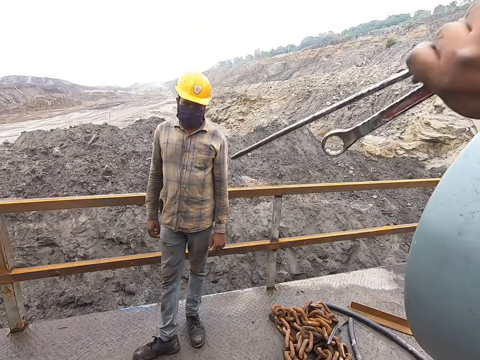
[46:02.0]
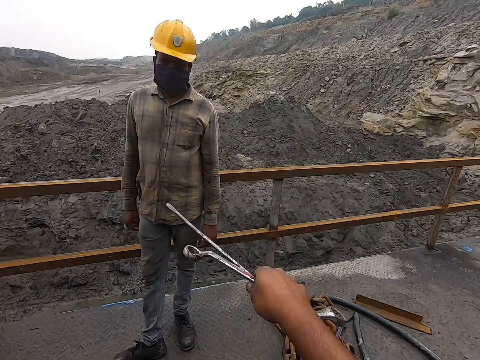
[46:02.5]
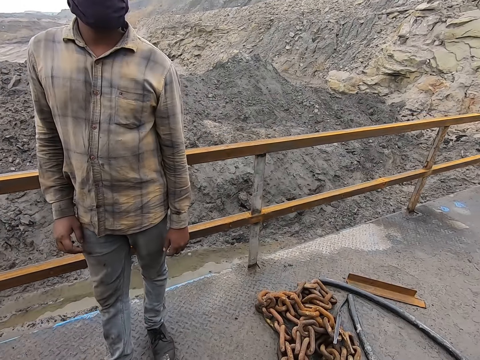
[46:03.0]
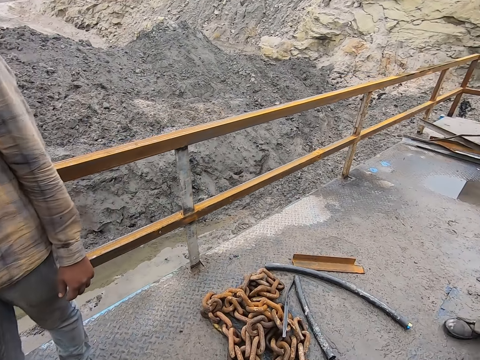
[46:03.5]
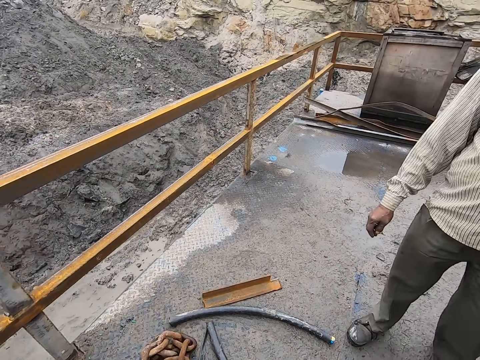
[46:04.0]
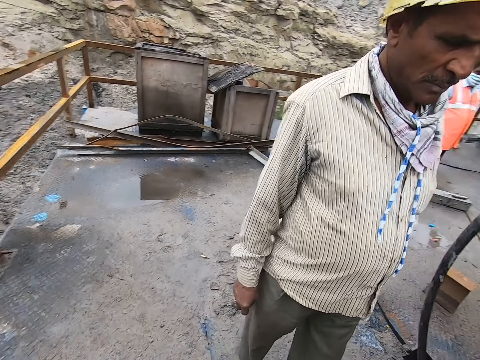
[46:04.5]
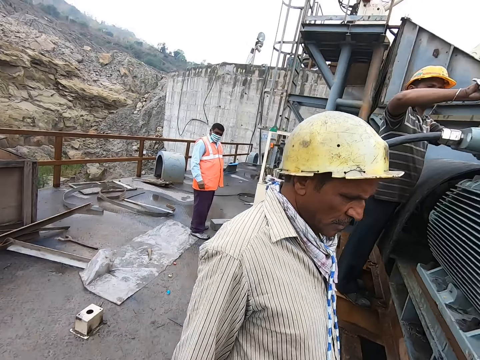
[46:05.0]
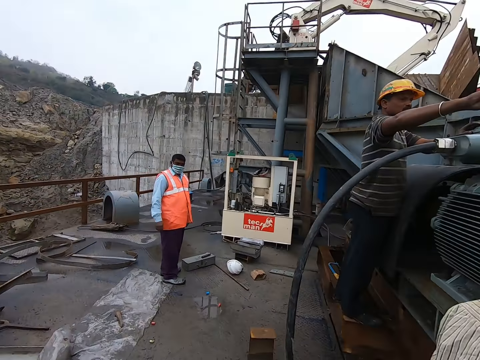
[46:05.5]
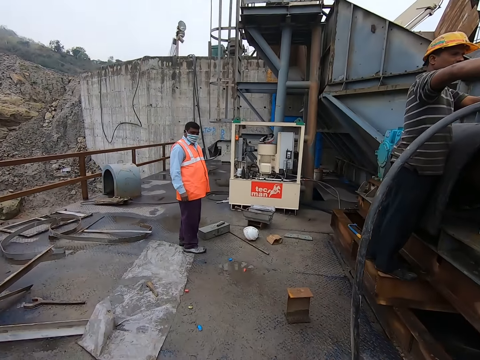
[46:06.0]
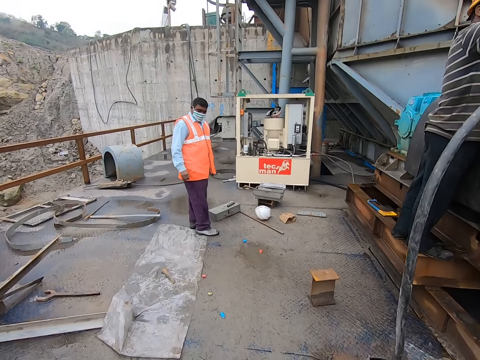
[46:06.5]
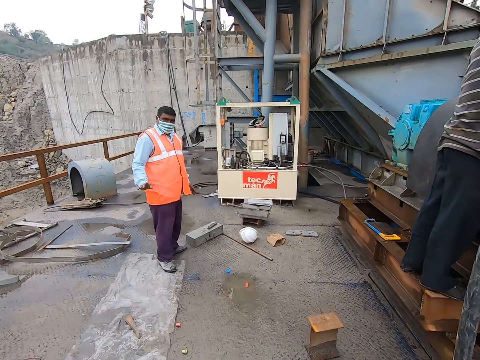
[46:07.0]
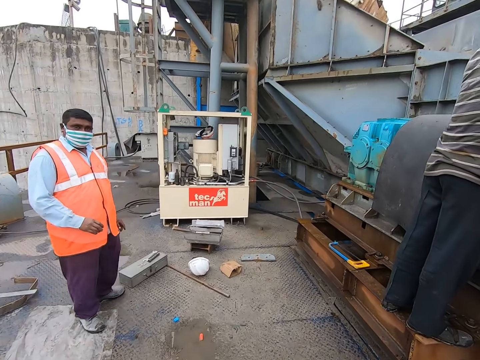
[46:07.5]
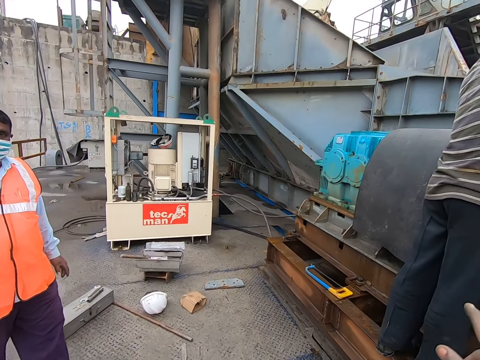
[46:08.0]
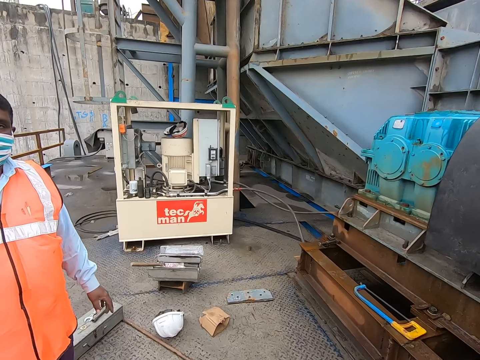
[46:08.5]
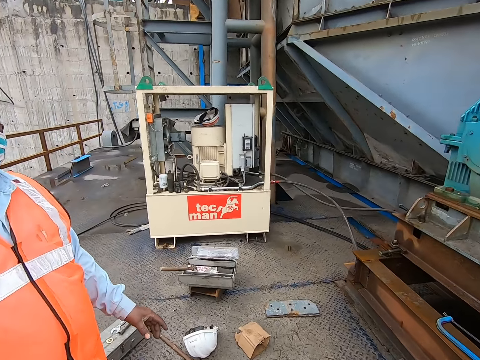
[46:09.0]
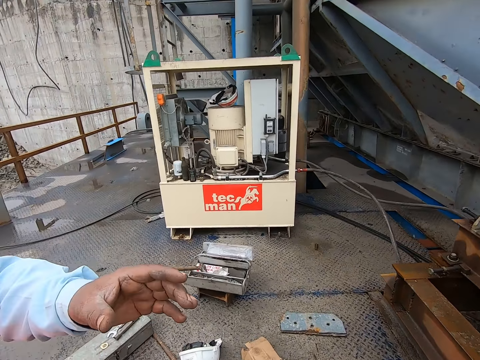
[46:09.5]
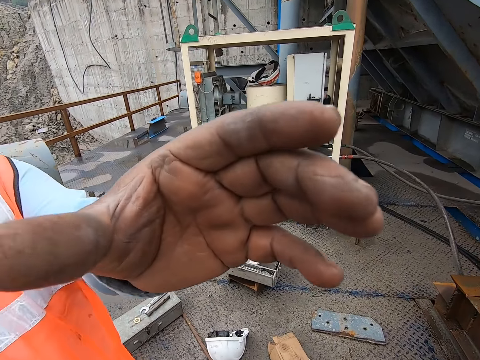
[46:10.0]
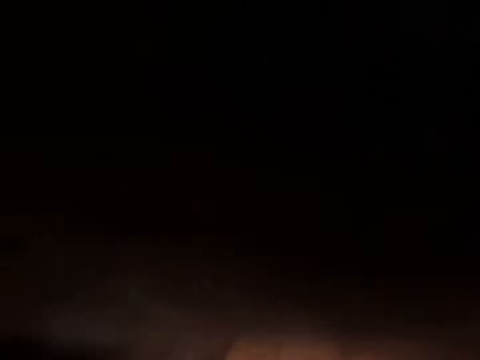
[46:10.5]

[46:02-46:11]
The camera wearer drops the wrench. They talk to a man. They walk outside. They look around. They talk to another man. They walk around. The other man moves the hand. The other man adjusts the camera on the camera wearer and lifts the hand.
